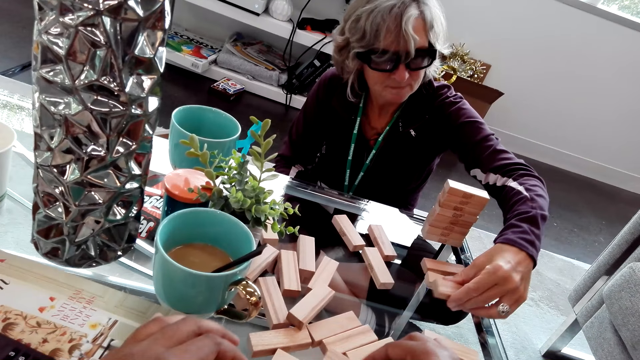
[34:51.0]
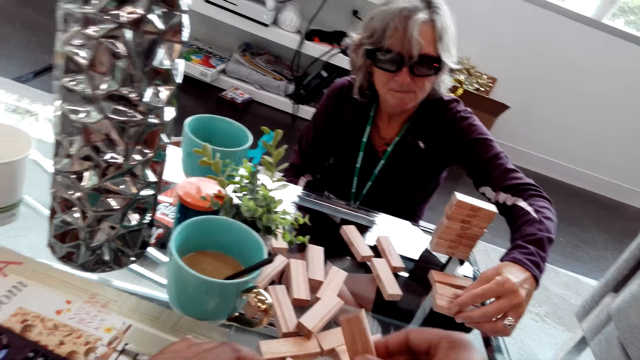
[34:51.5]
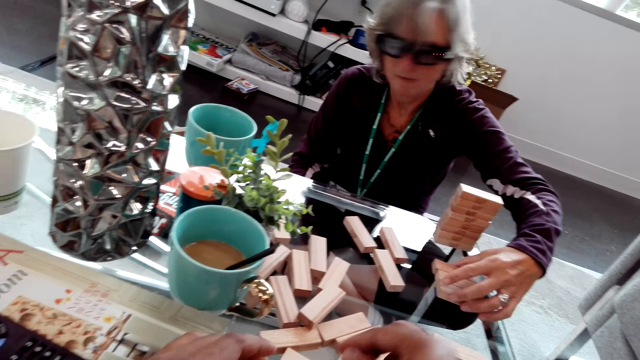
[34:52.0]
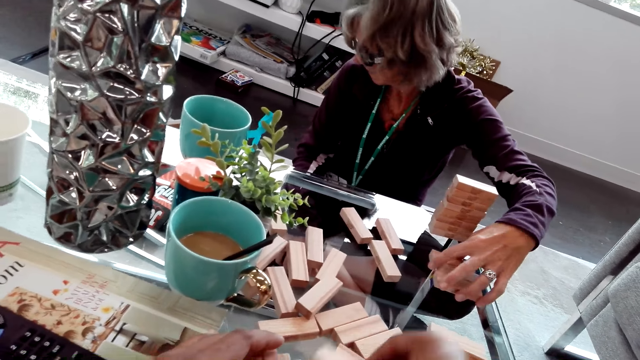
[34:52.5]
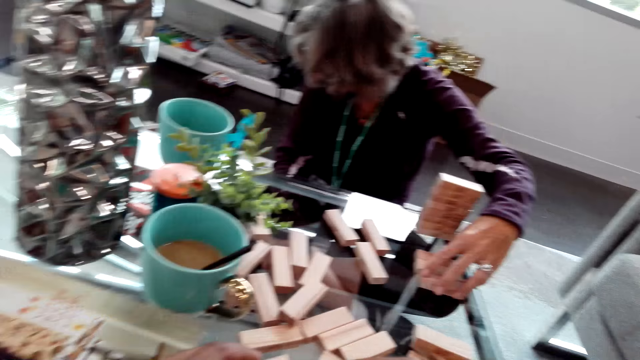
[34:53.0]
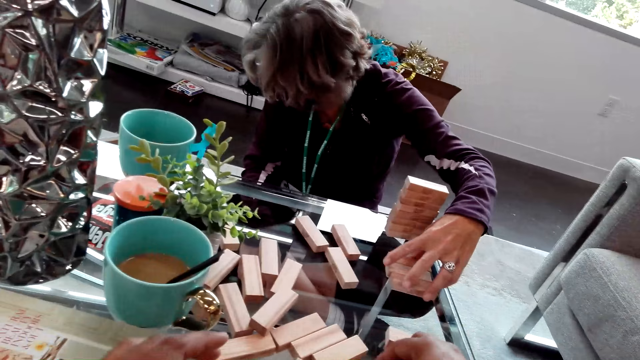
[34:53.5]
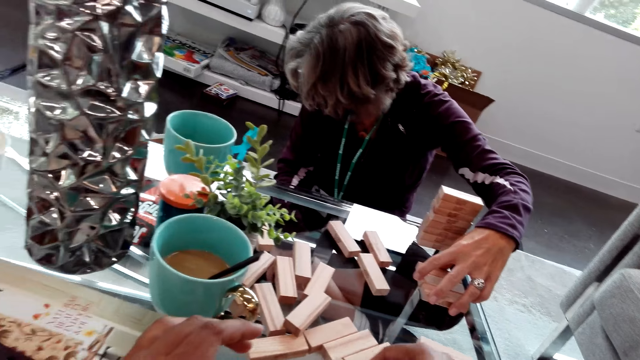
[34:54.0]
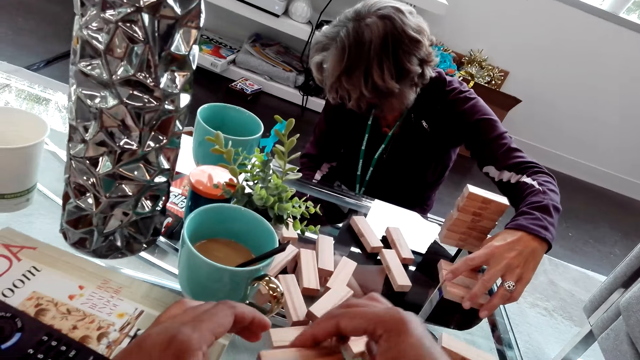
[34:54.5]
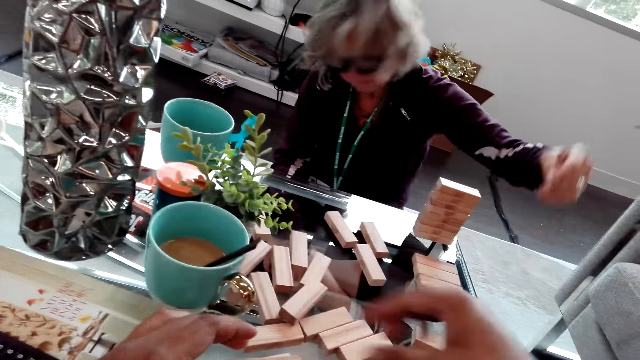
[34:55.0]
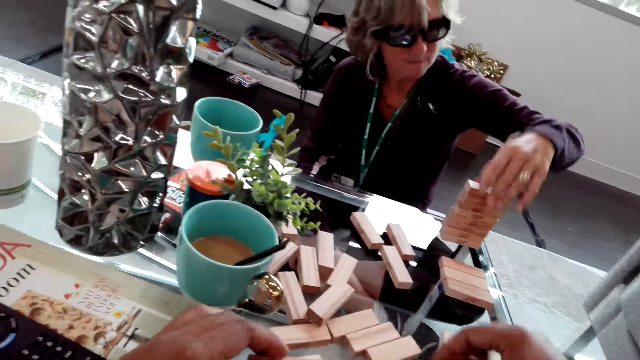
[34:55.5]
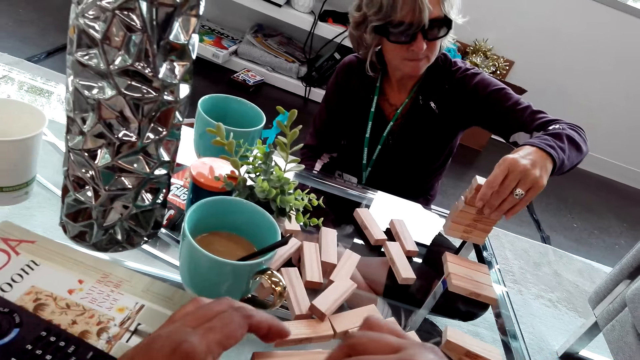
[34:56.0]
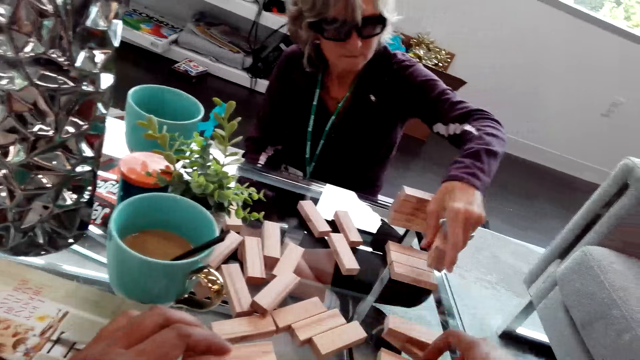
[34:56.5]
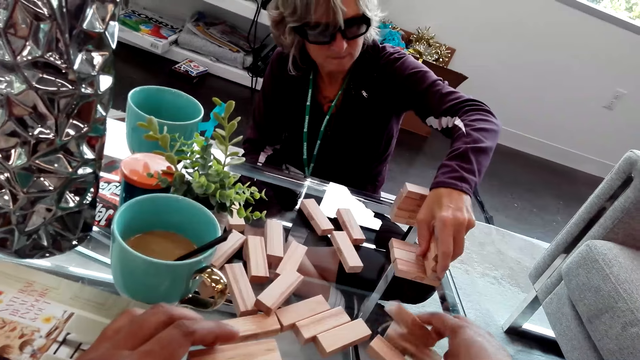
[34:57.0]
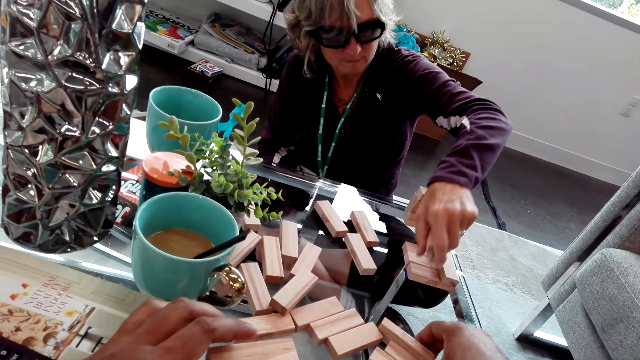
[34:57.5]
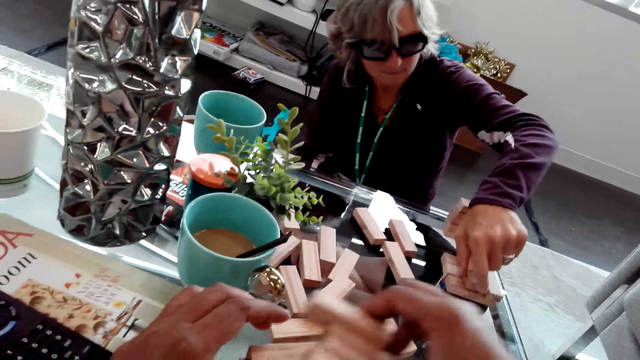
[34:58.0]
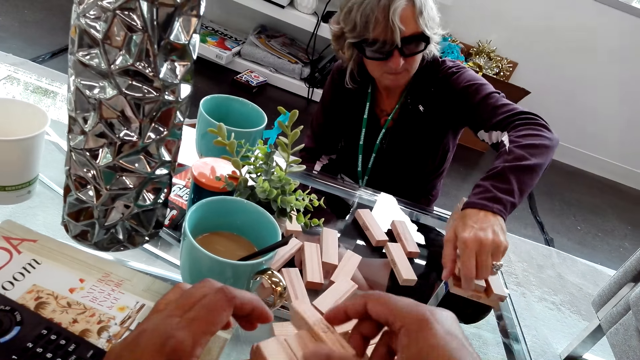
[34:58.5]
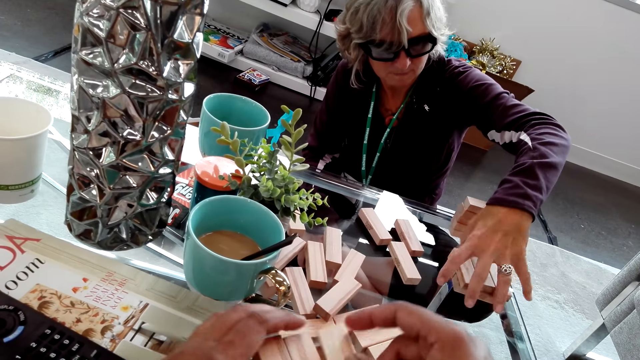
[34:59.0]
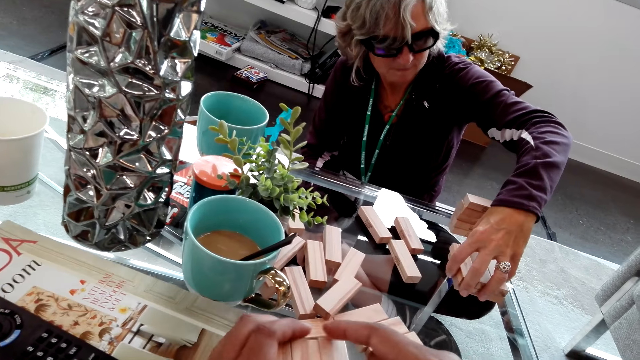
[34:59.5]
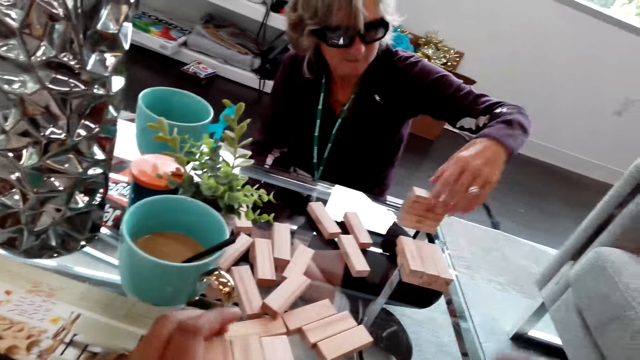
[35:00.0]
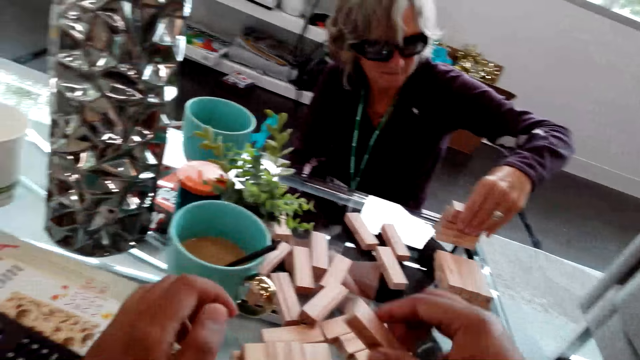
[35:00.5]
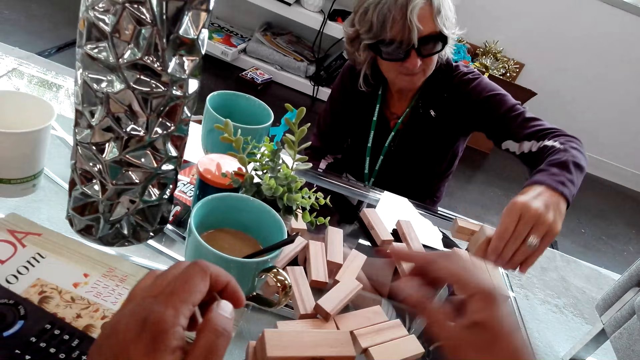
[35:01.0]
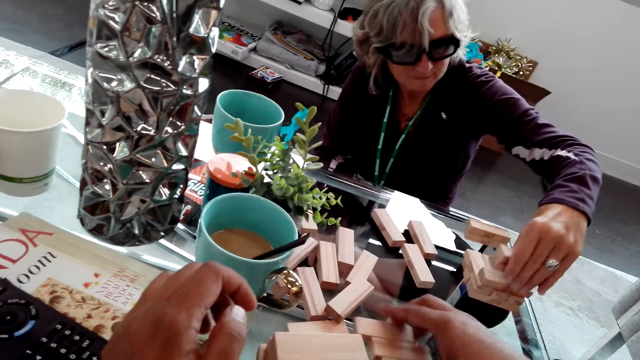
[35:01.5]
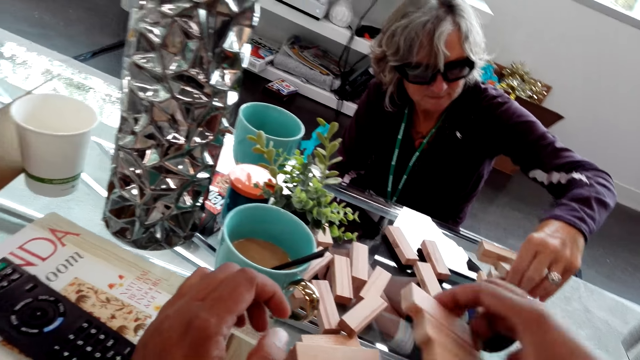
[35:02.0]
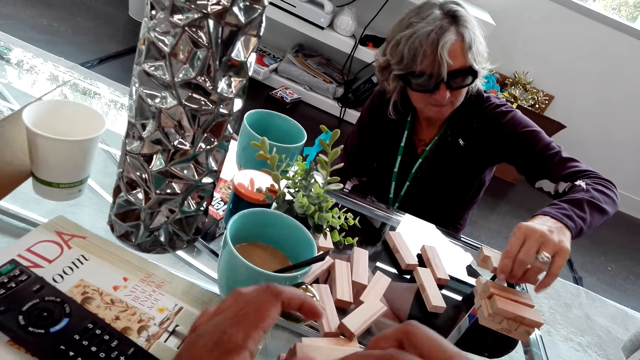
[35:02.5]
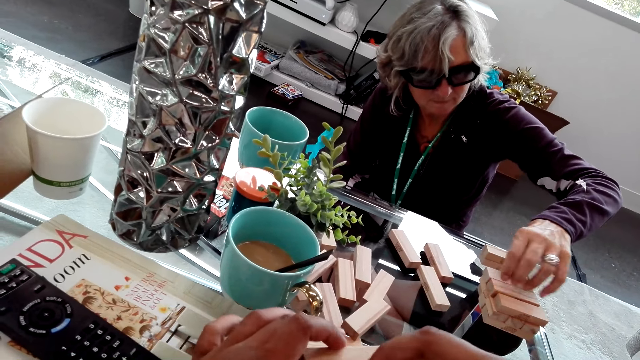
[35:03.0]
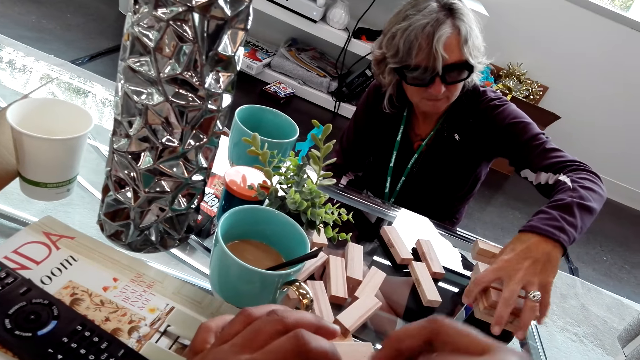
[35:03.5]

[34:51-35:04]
The lady puts the blocks on the table. The camera wearer arranges a jenga block. The lady looks at the floor. The camera wearer touches the blocks on the table. The lady removes blocks from the pile and arranges the blocks on the table. The camera wearer arranges blocks on the table. The lady takes blocks from the table and arranges the blocks on the table.

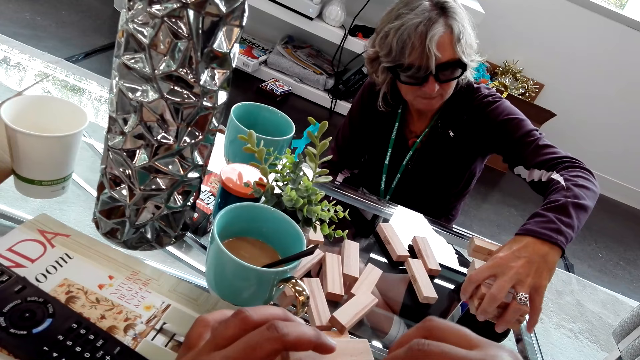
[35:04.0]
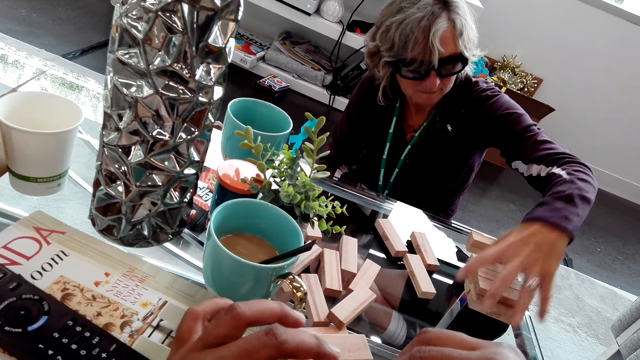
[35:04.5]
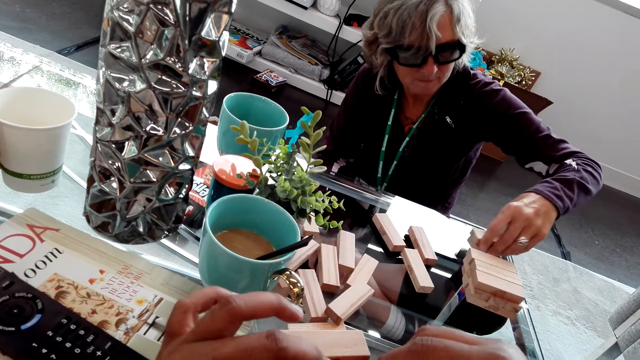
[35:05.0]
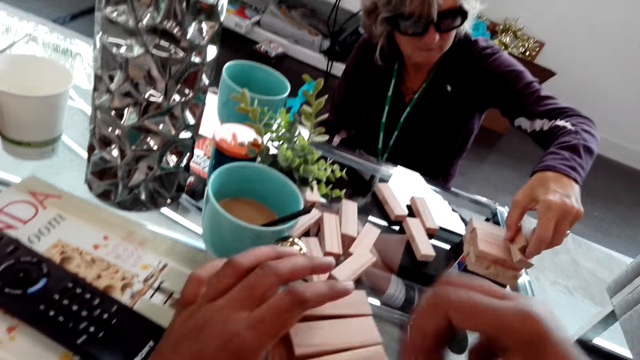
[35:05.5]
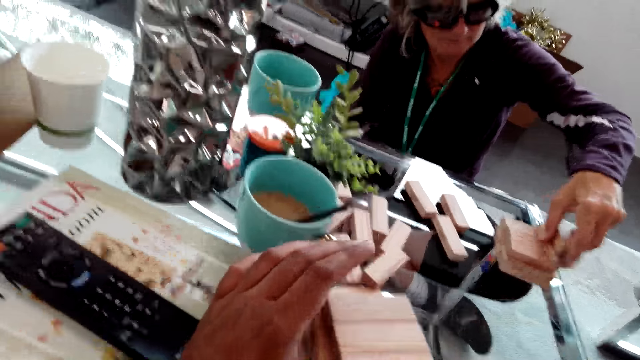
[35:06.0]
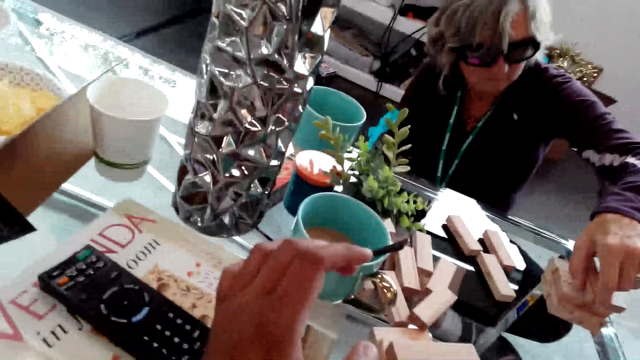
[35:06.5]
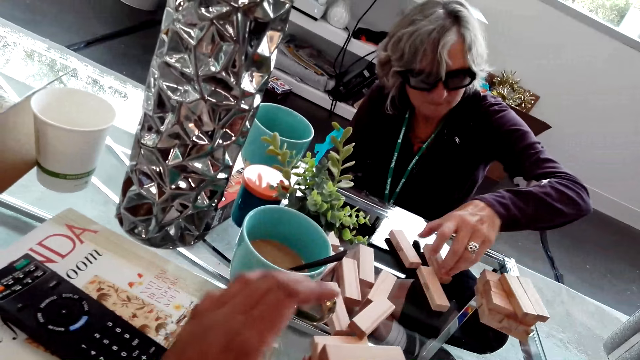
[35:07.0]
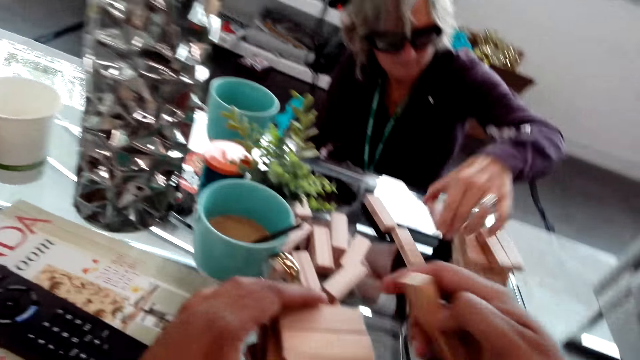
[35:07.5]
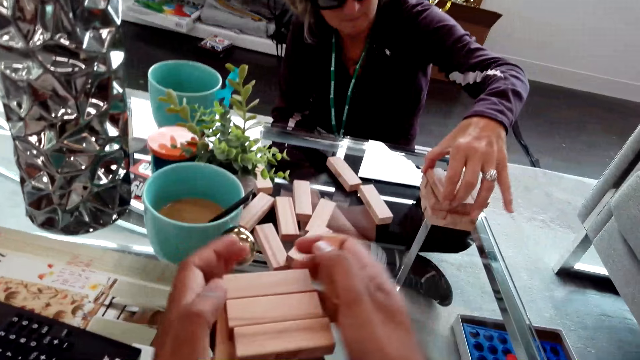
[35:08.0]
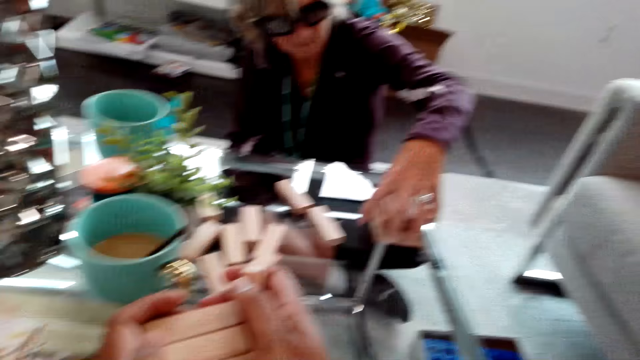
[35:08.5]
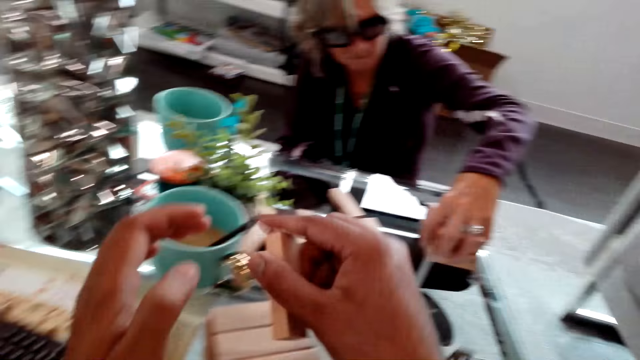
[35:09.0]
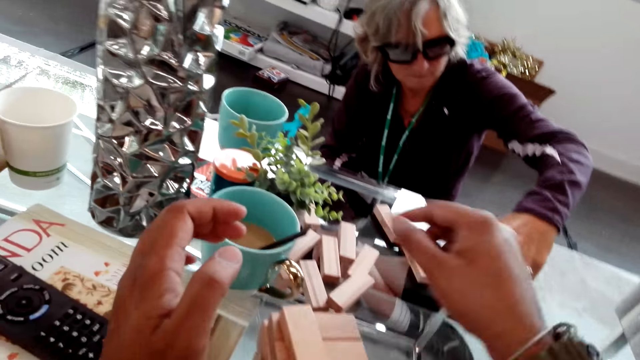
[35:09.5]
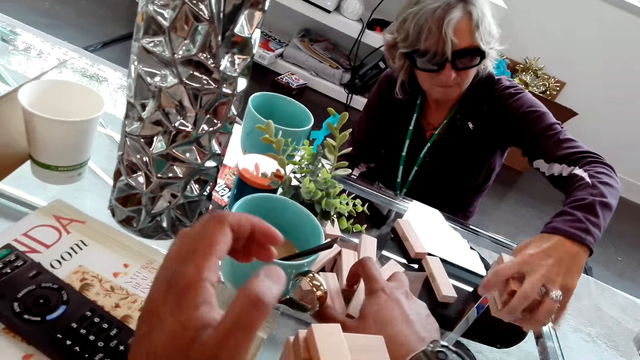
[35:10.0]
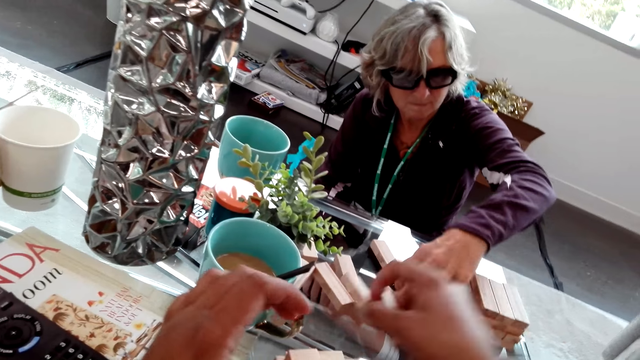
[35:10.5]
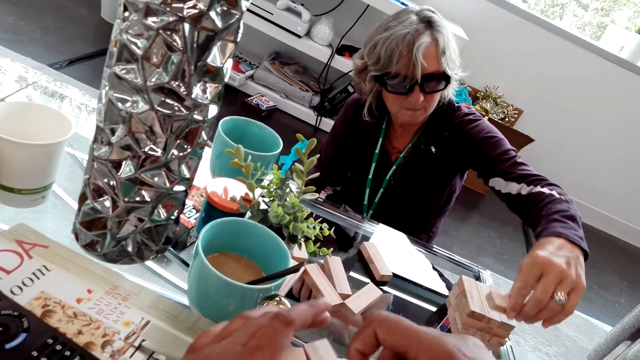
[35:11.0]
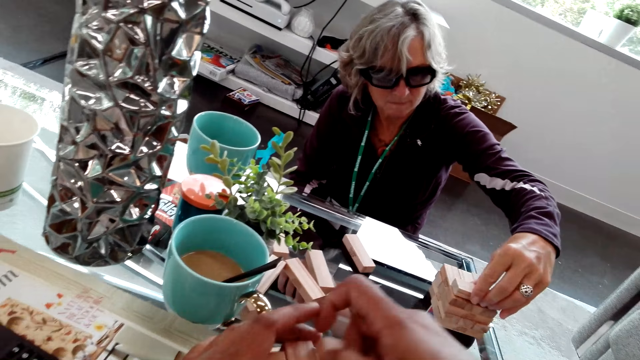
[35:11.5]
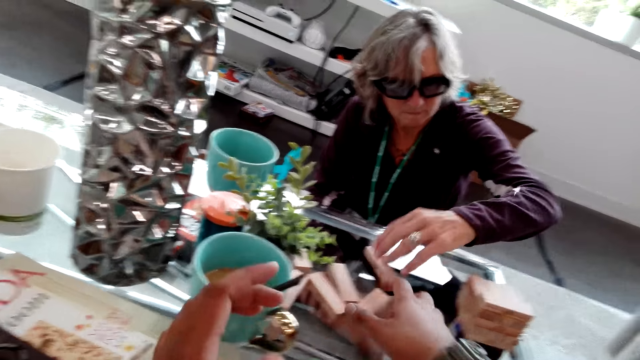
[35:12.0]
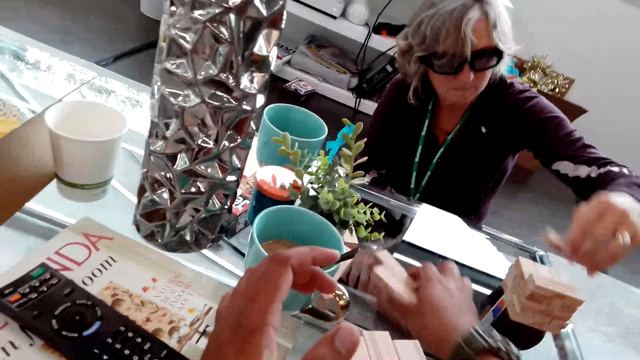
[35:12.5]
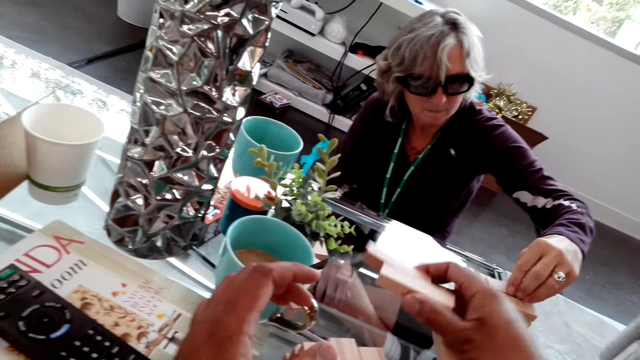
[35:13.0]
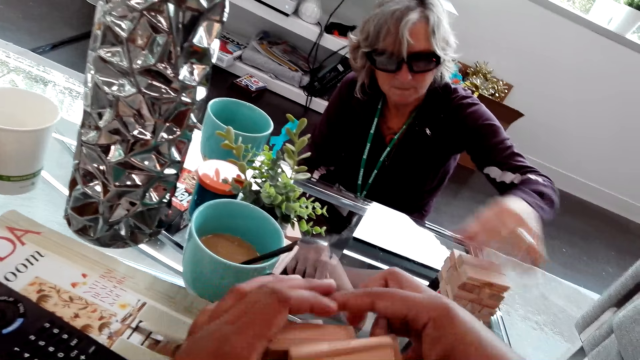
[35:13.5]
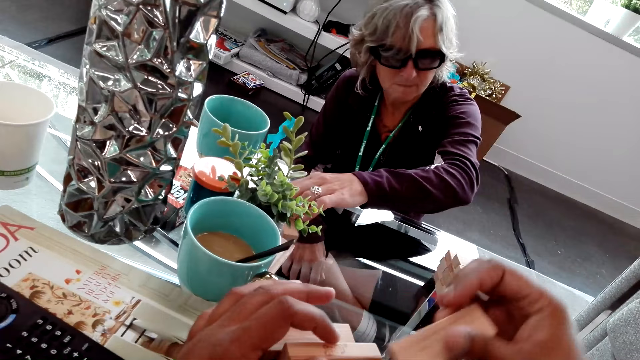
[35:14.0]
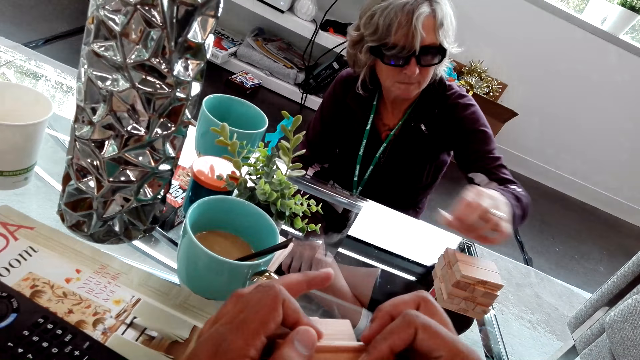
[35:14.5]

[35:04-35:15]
The lady holds the blocks together, takes blocks from the table, and arranges the blocks on the table. The camera wearer arranges blocks on the table. They hold the blocks together. The lady holds the blocks together. The camera wearer picks blocks from the table and arranges the blocks on the table. The lady arranges a jenga block. The lady piles blocks on the table, picks blocks from the table, and piles the blocks on the table. The camera wearer piles blocks on the table.
